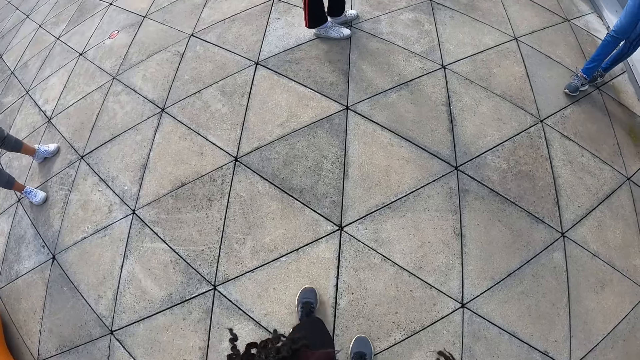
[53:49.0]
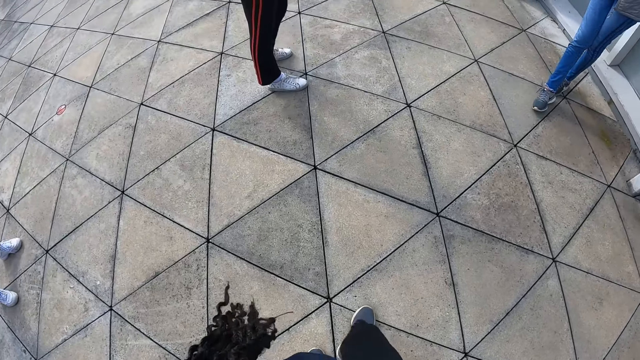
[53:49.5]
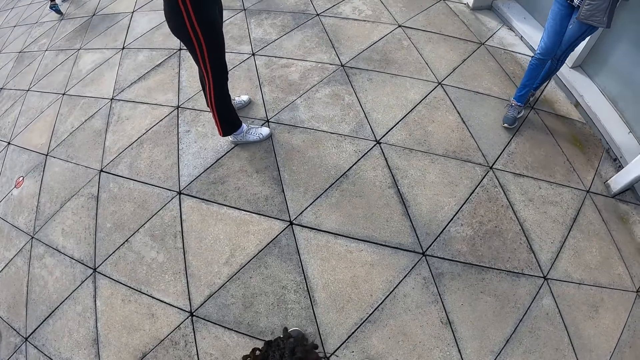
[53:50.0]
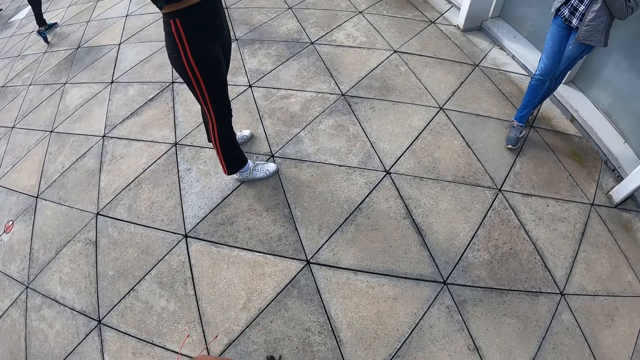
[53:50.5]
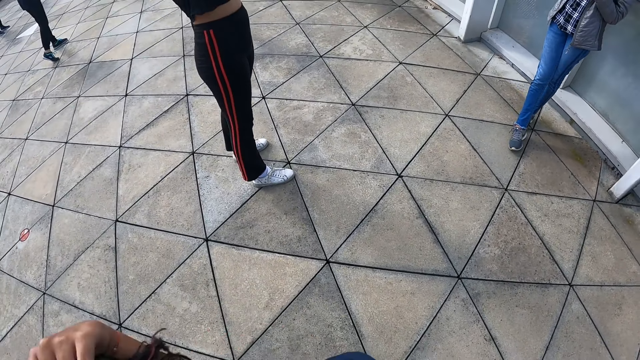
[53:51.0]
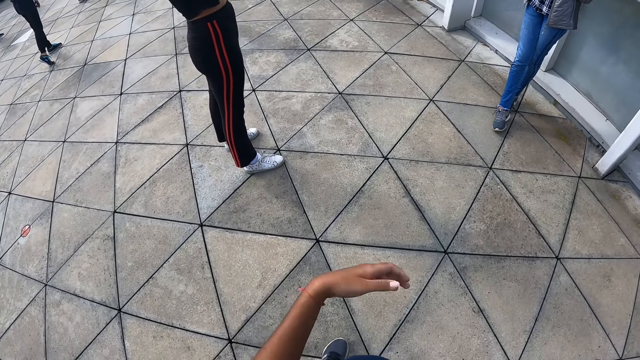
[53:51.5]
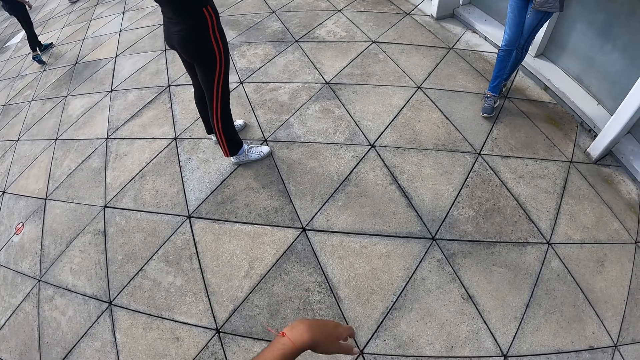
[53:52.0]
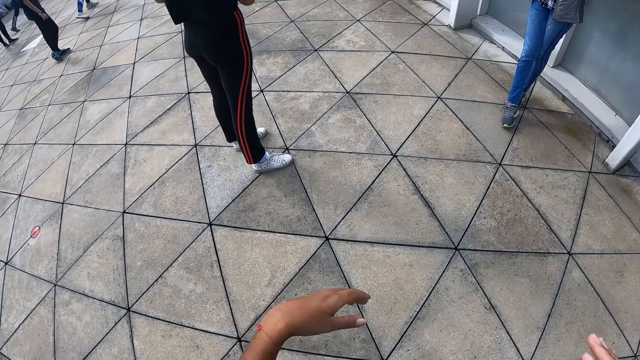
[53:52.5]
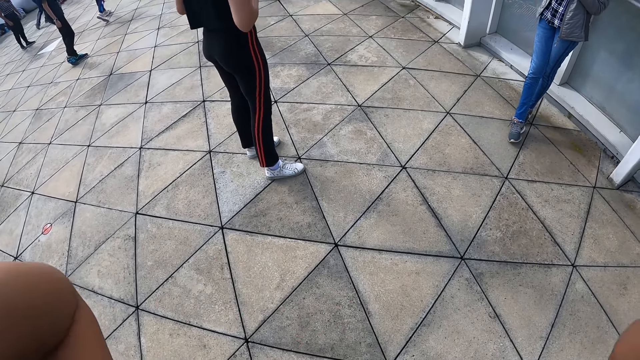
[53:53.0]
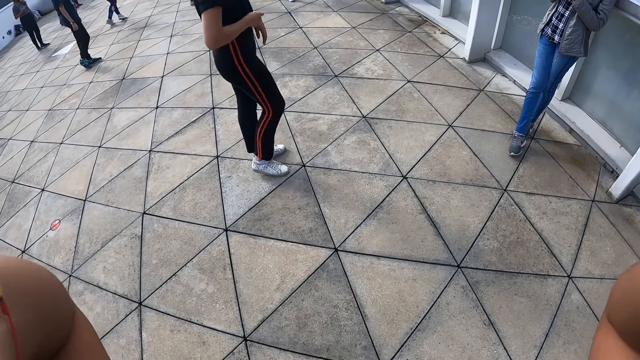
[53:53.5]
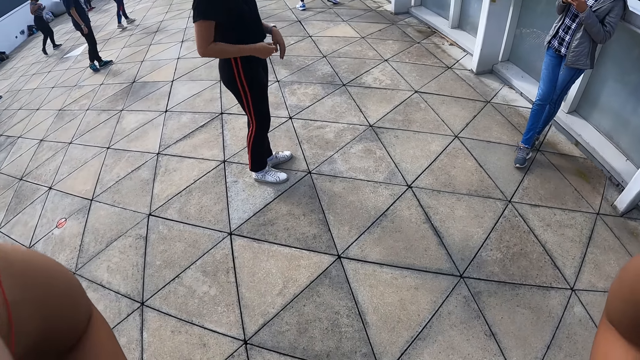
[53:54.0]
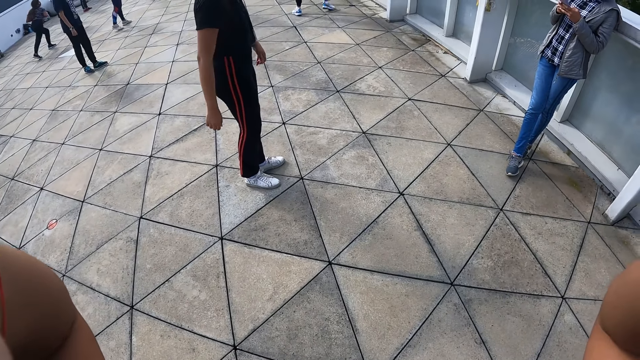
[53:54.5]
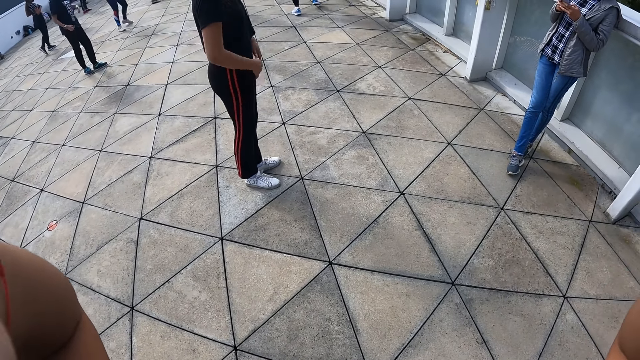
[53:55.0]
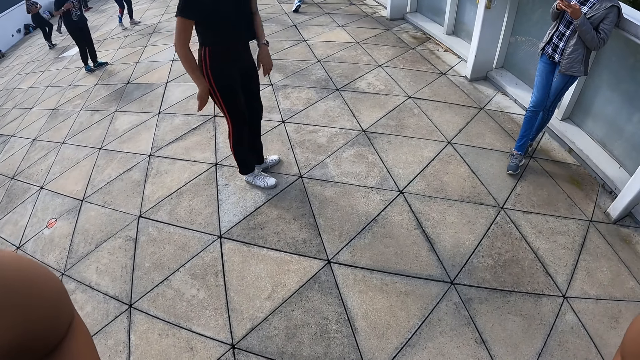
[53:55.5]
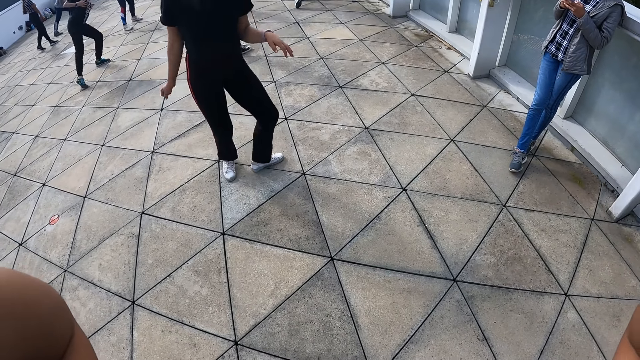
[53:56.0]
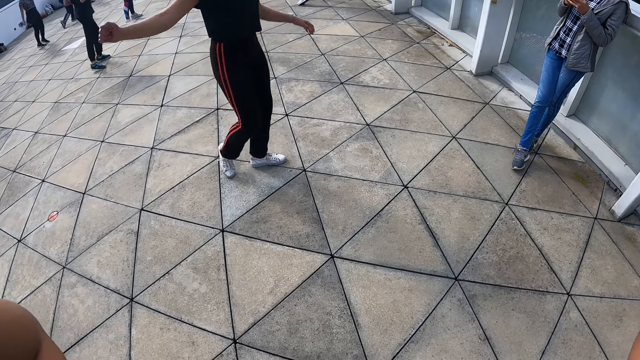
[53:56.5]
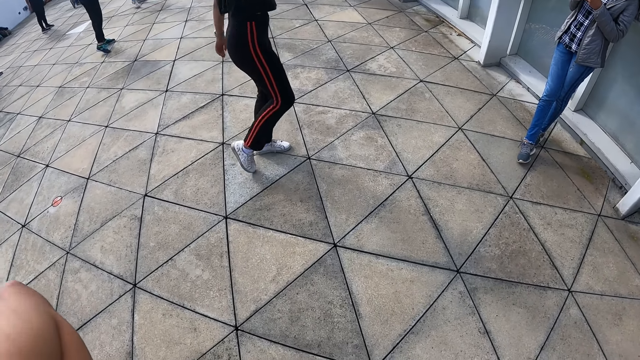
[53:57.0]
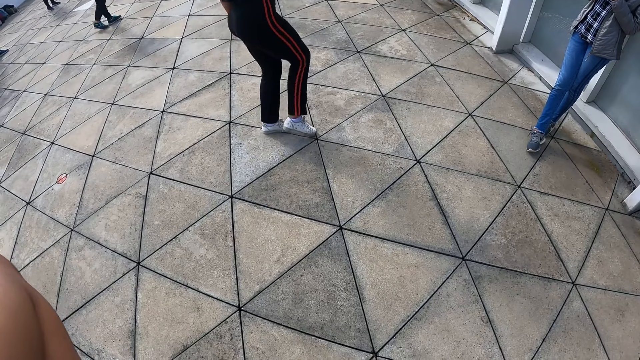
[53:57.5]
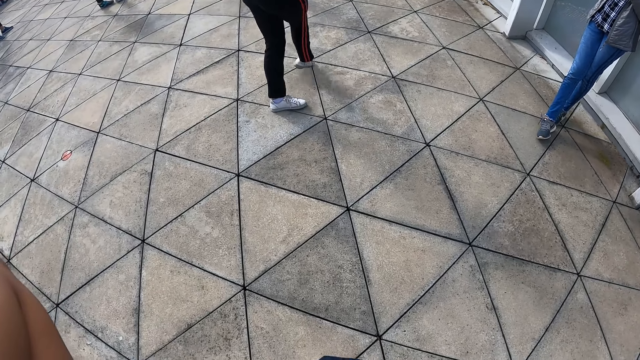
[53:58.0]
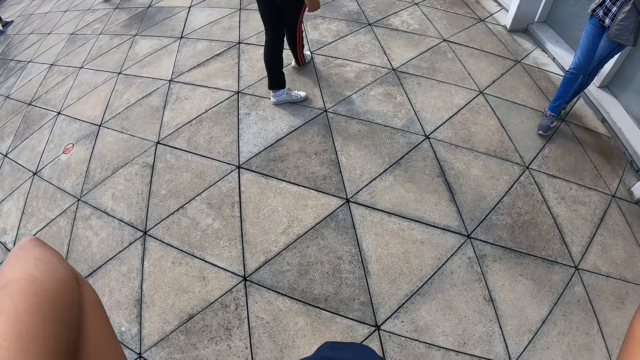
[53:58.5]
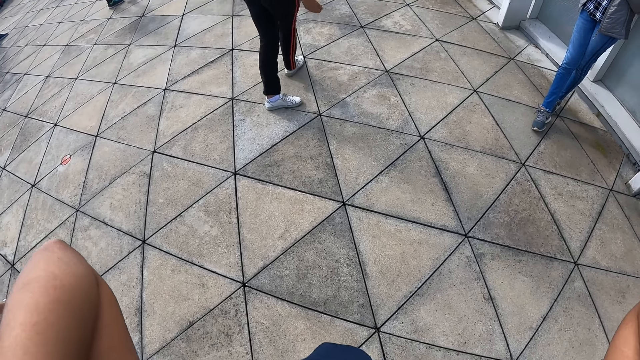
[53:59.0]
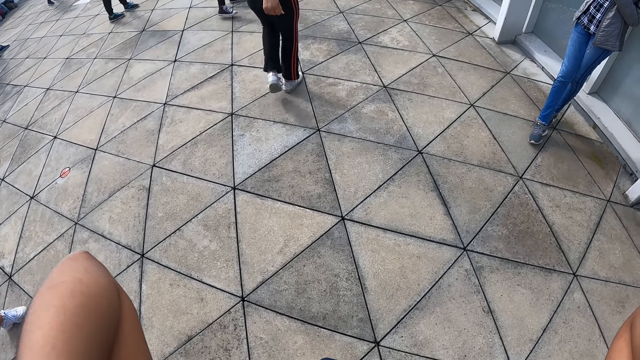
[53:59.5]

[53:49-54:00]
A man stands. The camera wearer adjusts the camera on her head with her left hand. A woman stands. Another woman exercises her body with her hands and legs.

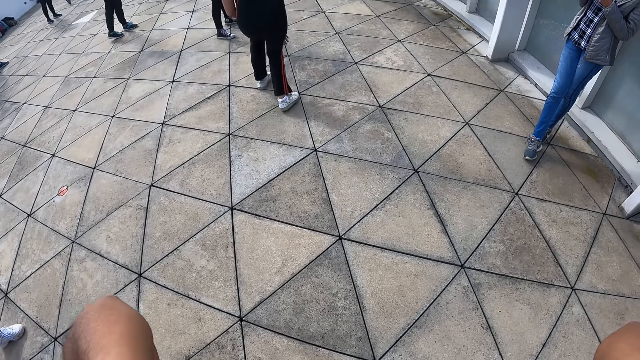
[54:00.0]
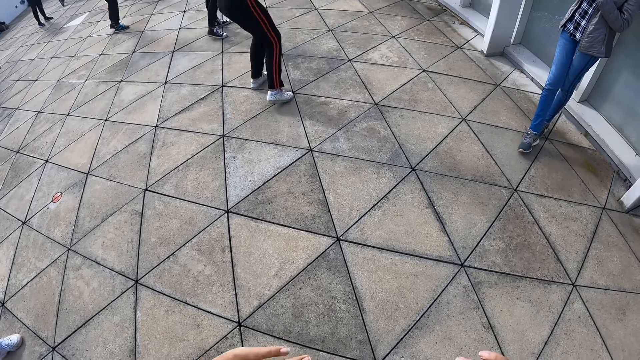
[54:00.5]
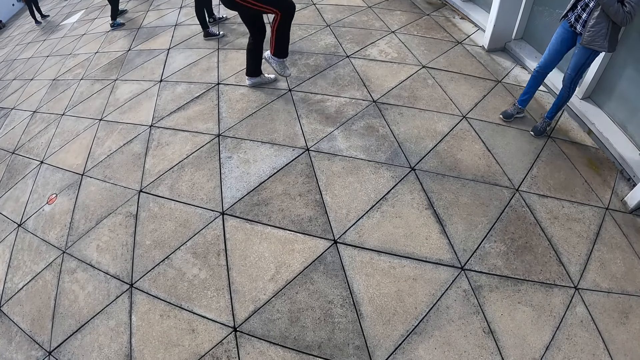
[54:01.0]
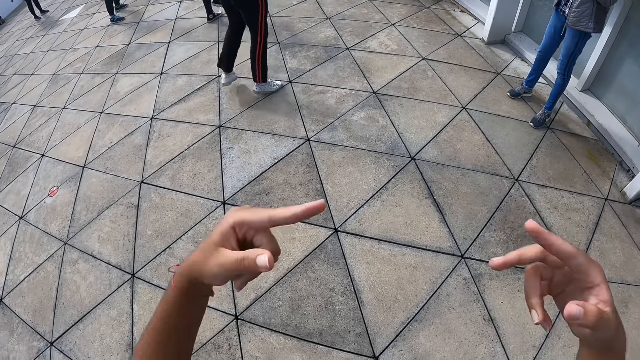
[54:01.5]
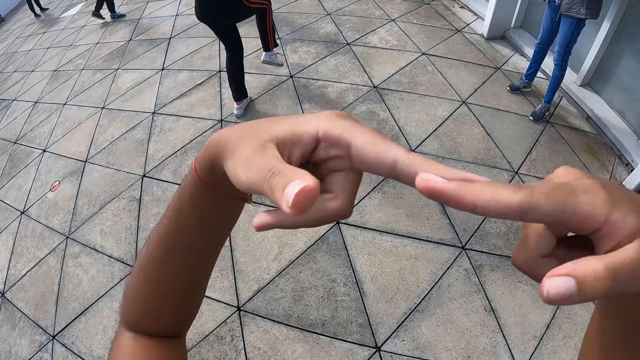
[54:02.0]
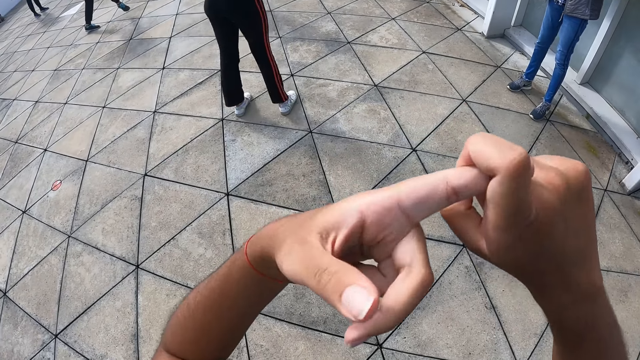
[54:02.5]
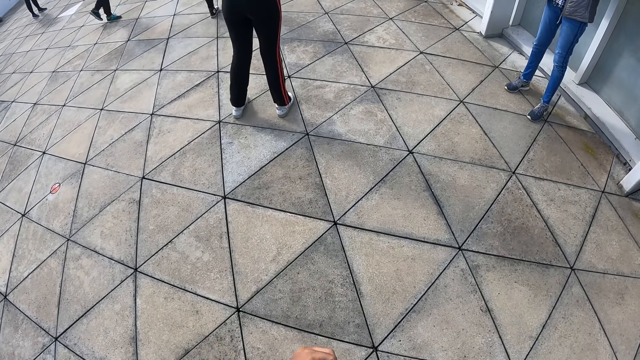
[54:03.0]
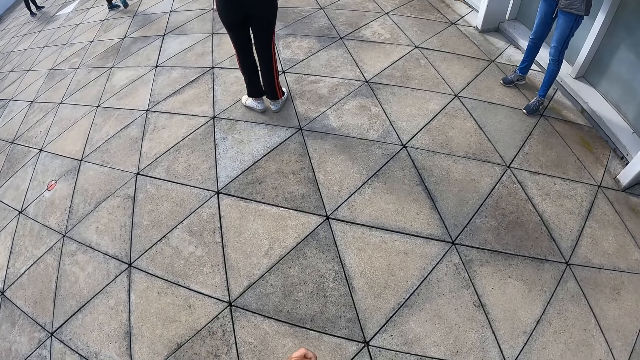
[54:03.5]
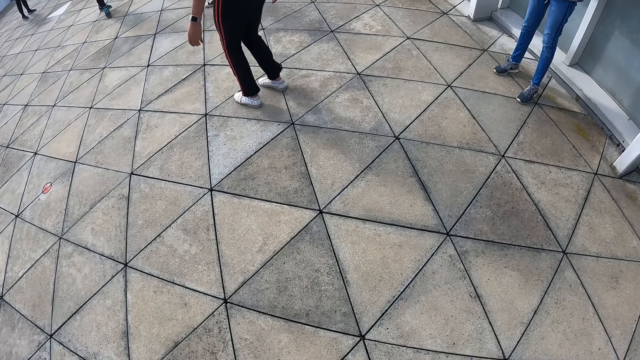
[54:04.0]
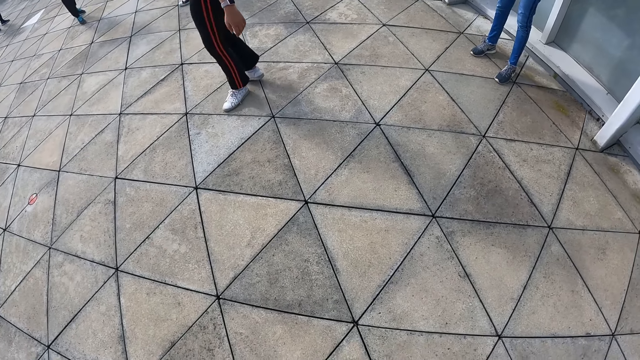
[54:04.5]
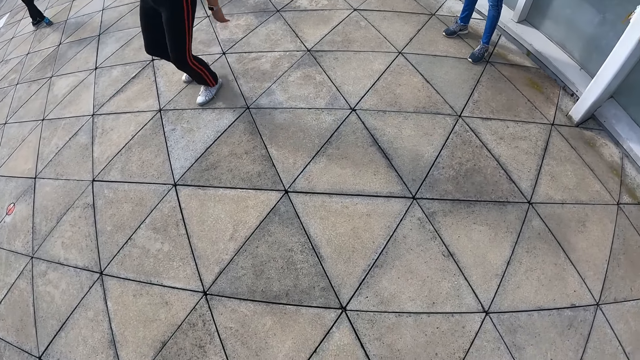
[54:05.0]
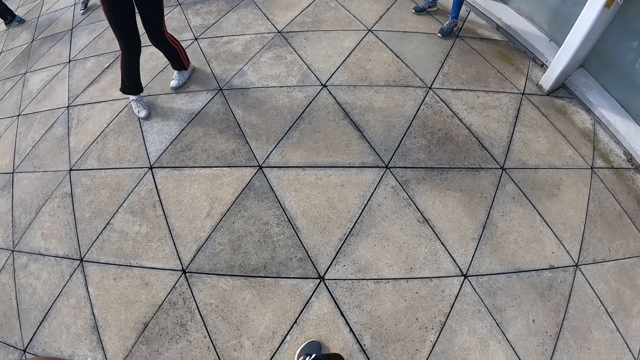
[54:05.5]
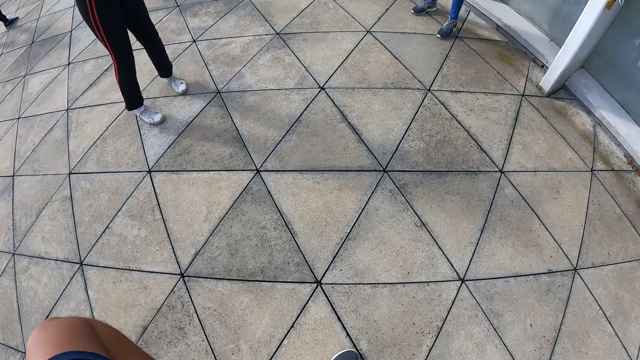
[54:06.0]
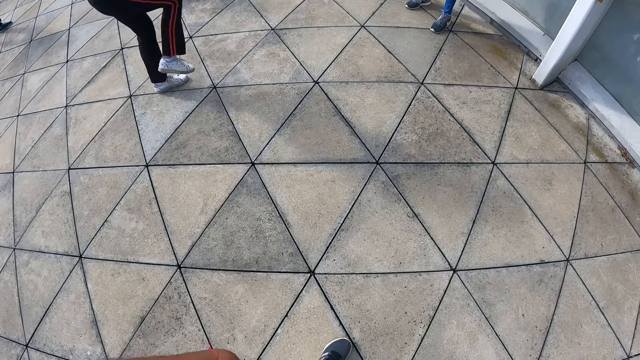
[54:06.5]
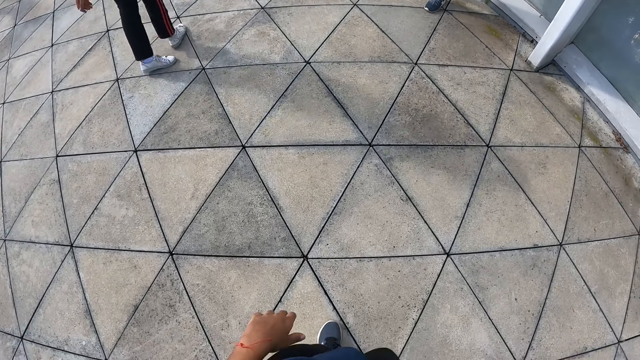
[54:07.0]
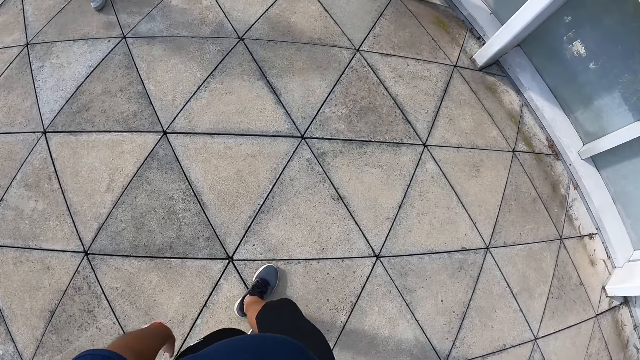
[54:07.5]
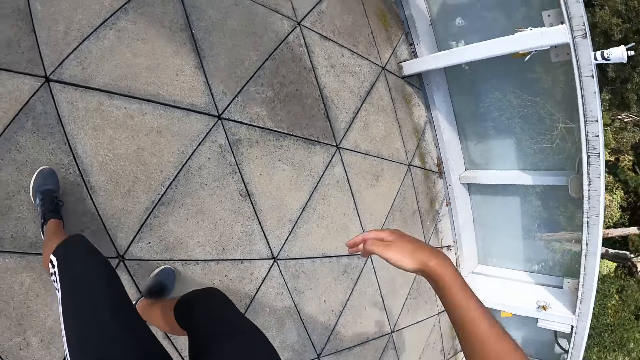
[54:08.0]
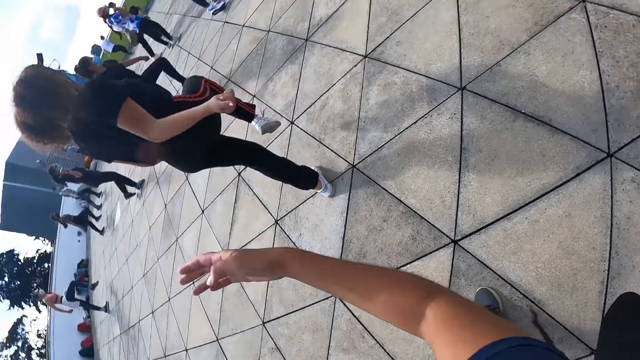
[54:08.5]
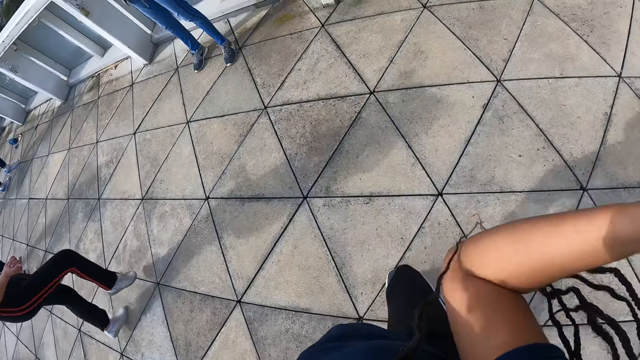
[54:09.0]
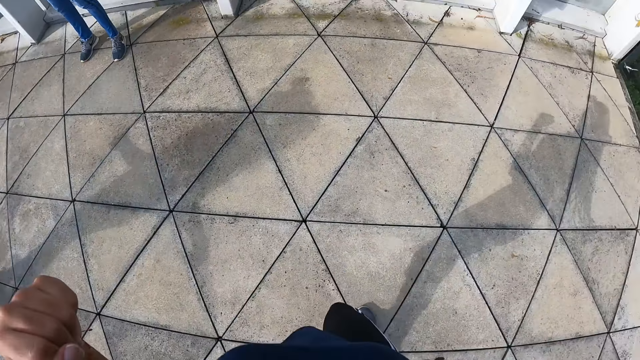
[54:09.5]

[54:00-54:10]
The camera wearer raises the index finger of her hands up to face each other. She joins the index finger of her right hand and left hand together. A woman moves. The camera wearer exercises her body with her hands and legs. She stretches.
